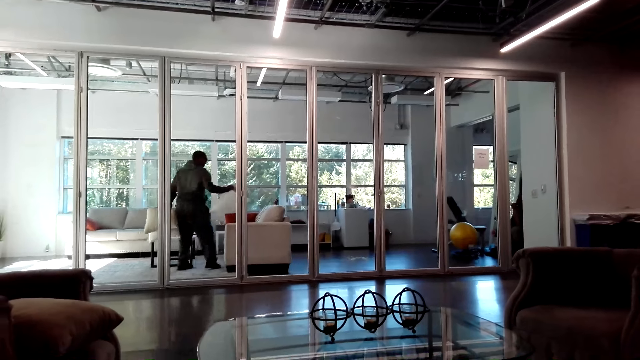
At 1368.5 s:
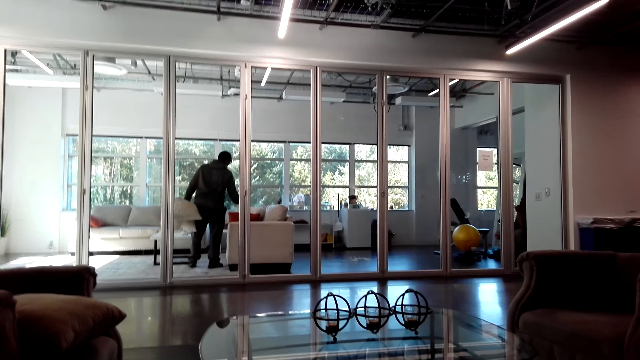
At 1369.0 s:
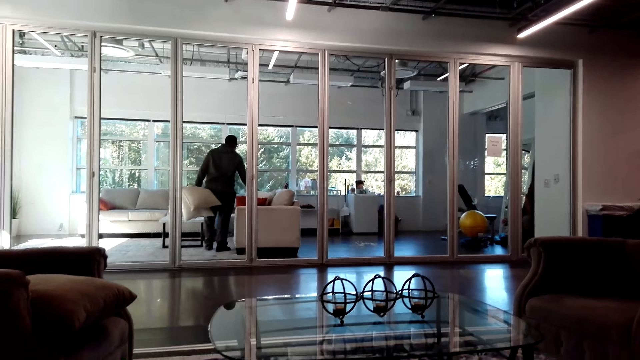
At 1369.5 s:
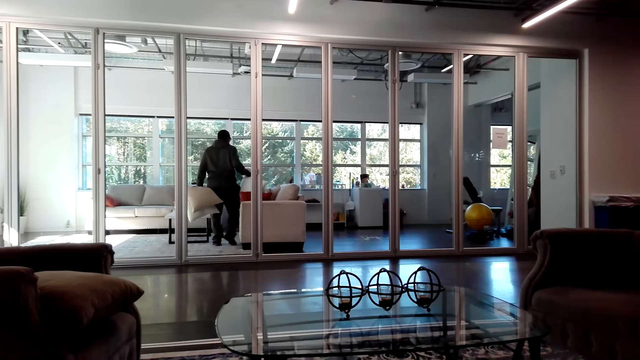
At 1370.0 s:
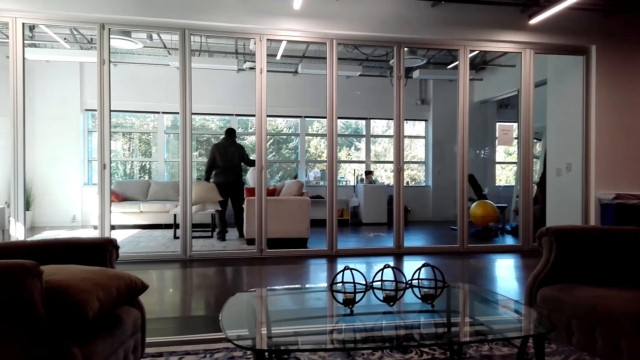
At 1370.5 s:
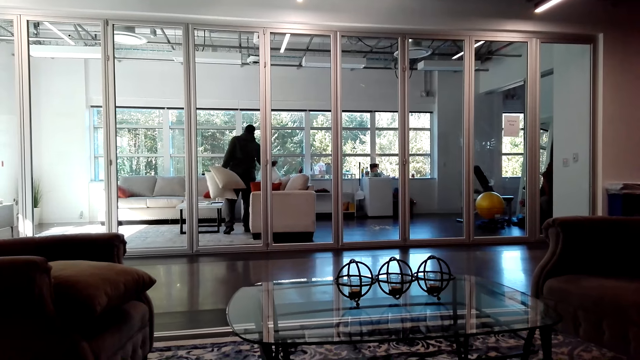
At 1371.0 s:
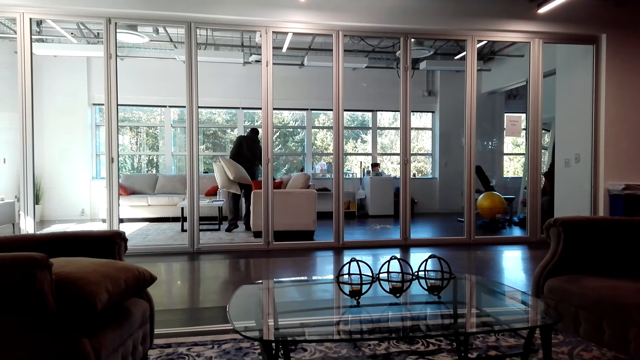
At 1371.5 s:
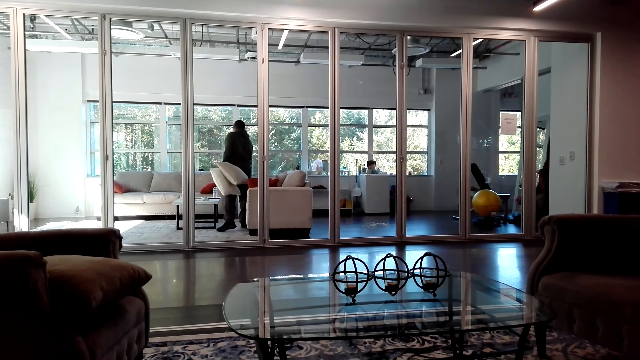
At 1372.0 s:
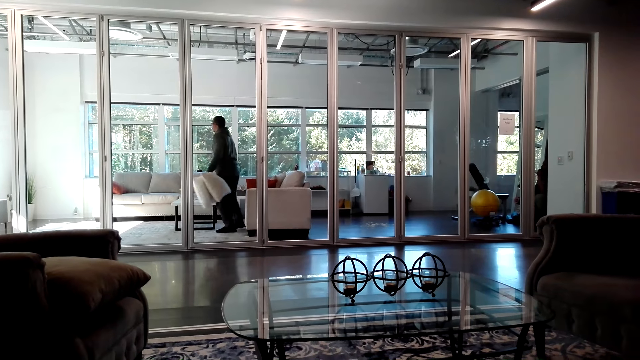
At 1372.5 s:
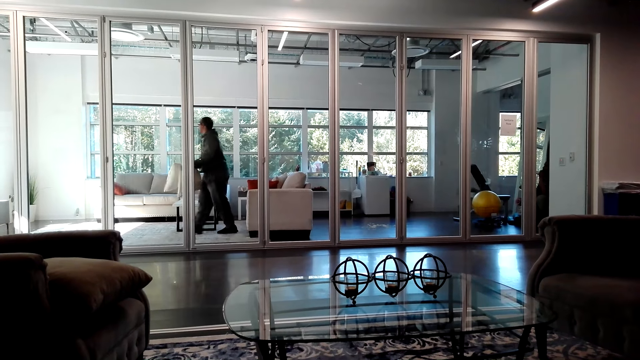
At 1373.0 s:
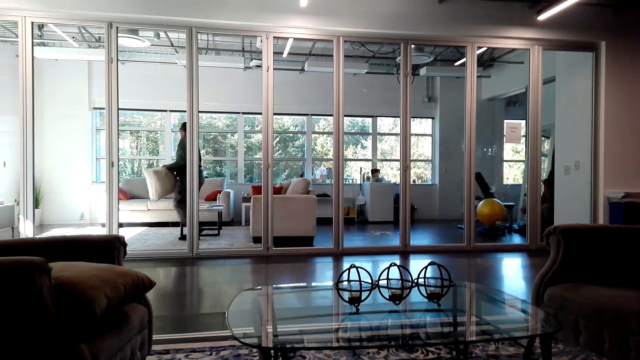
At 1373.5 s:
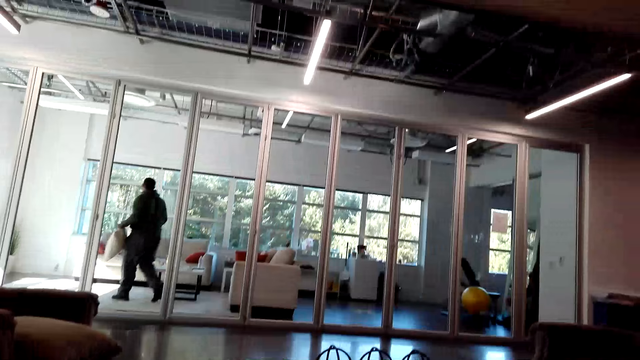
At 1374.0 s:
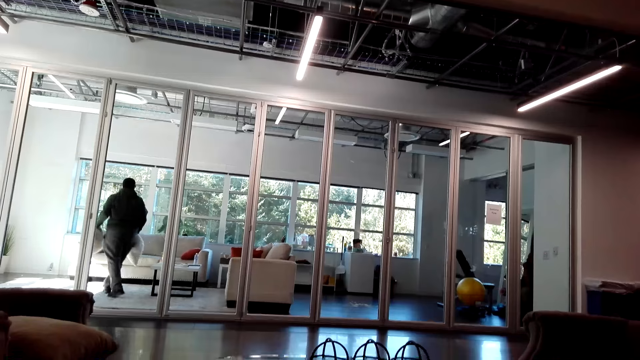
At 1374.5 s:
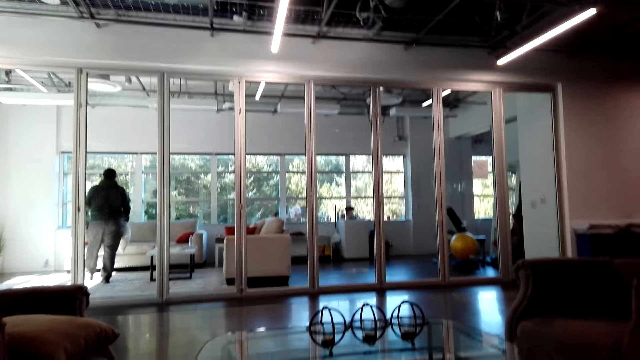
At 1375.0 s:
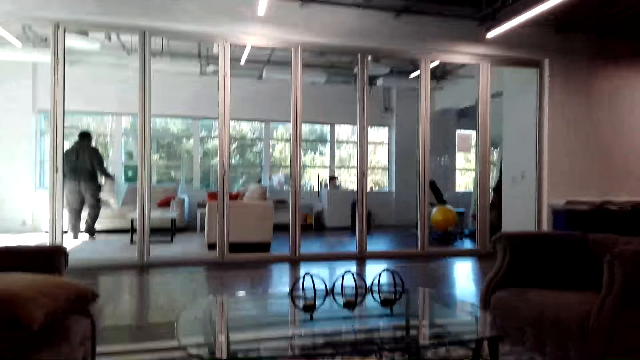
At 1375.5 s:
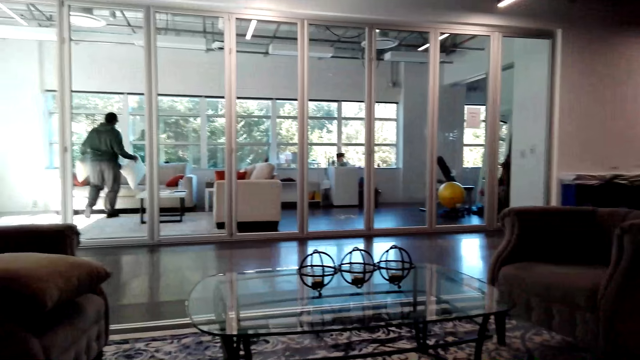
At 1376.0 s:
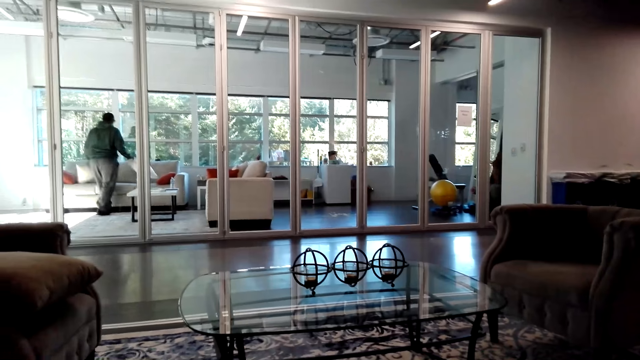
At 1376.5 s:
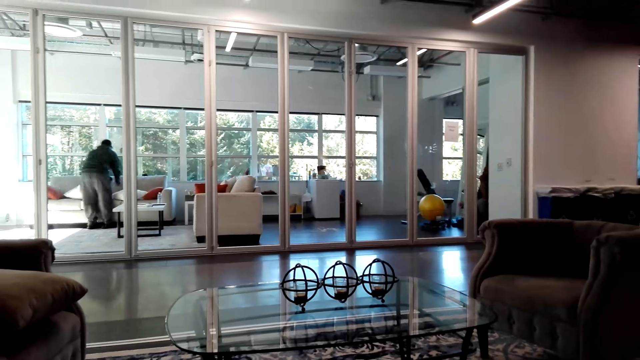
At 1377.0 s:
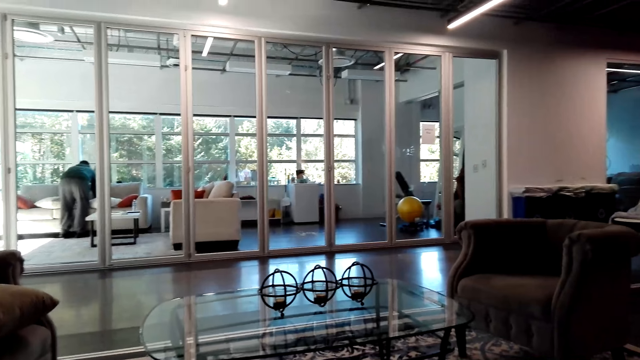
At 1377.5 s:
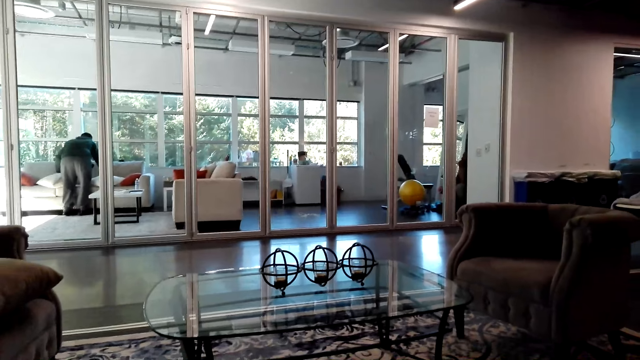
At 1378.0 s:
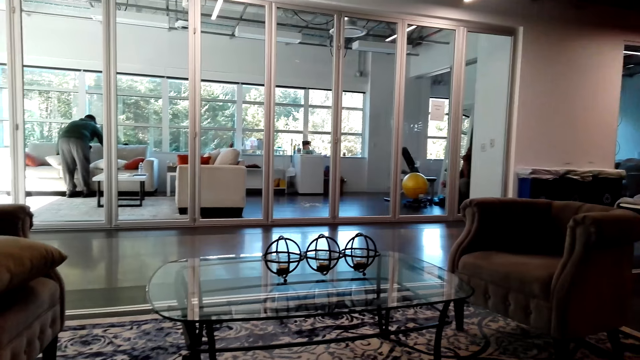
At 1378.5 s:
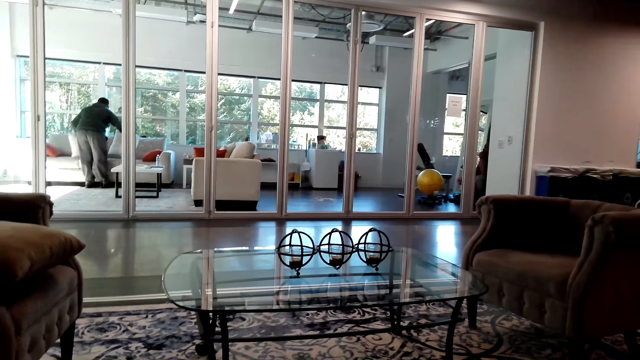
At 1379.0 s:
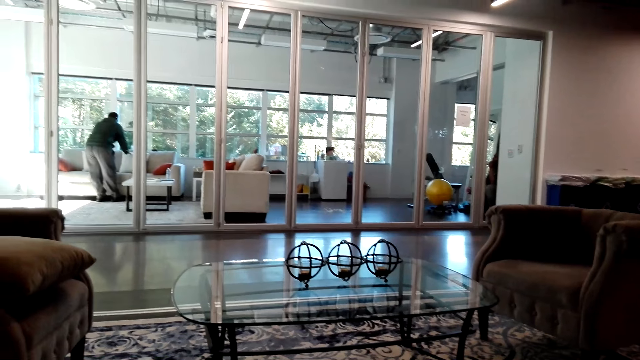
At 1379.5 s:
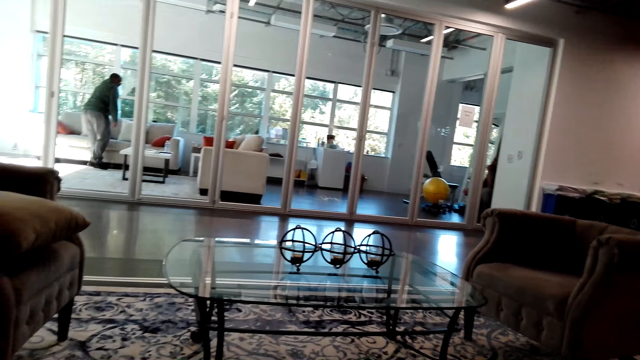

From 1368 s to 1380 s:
A person puts the pillows on the sofa.

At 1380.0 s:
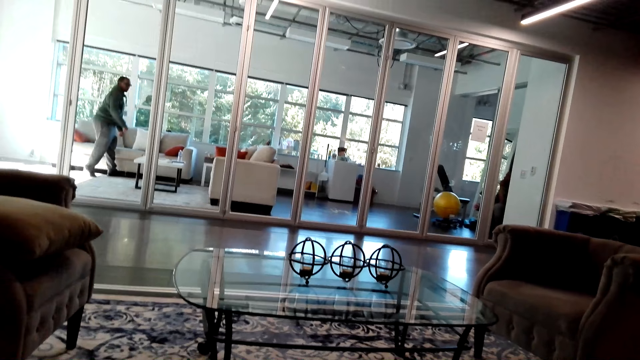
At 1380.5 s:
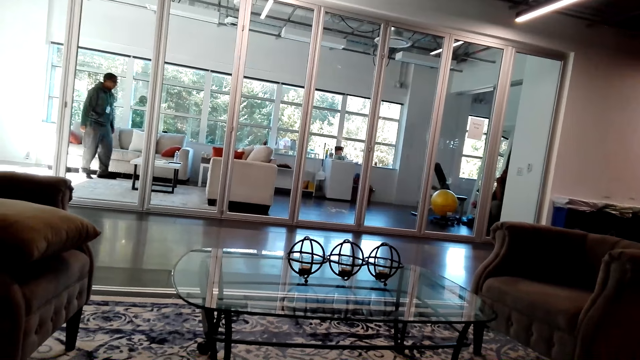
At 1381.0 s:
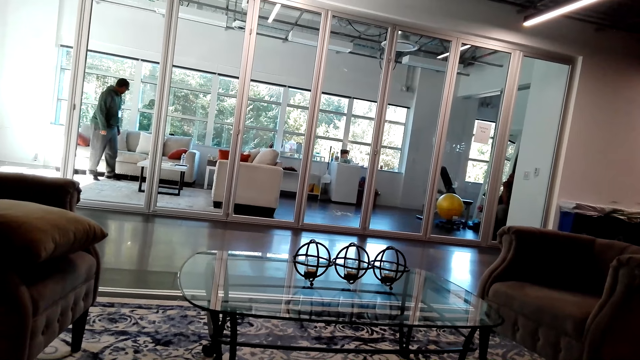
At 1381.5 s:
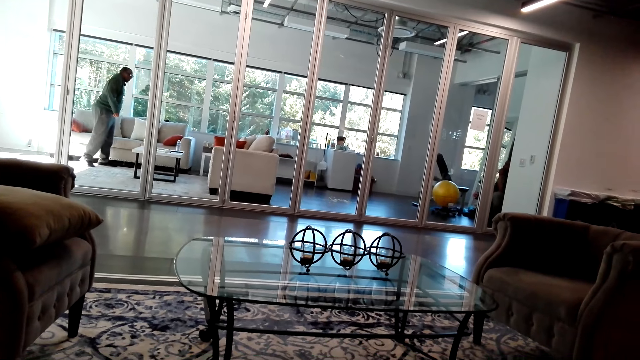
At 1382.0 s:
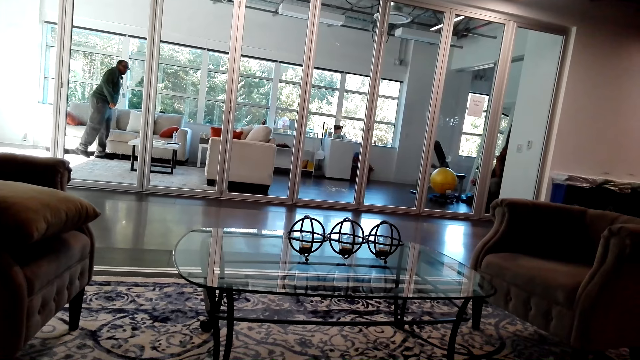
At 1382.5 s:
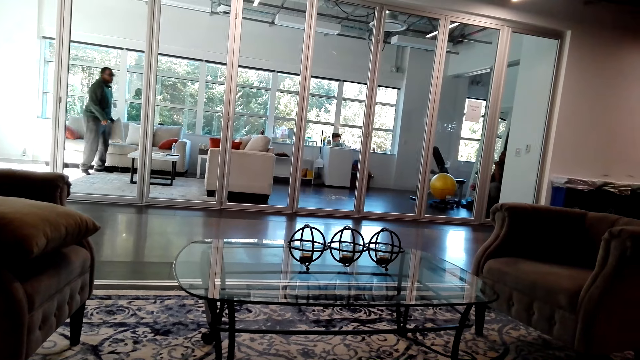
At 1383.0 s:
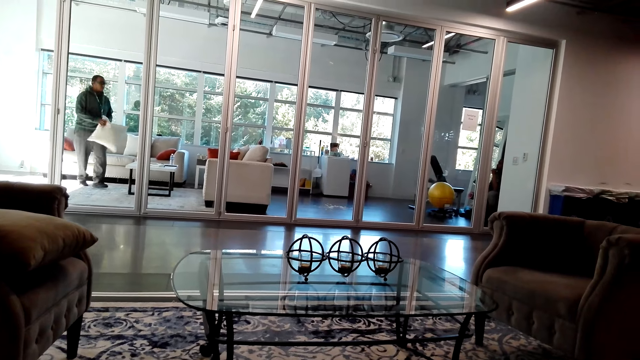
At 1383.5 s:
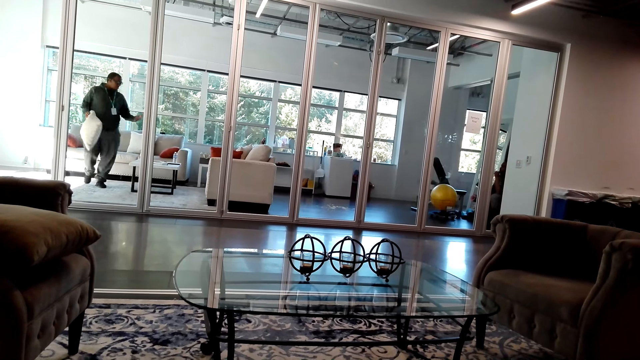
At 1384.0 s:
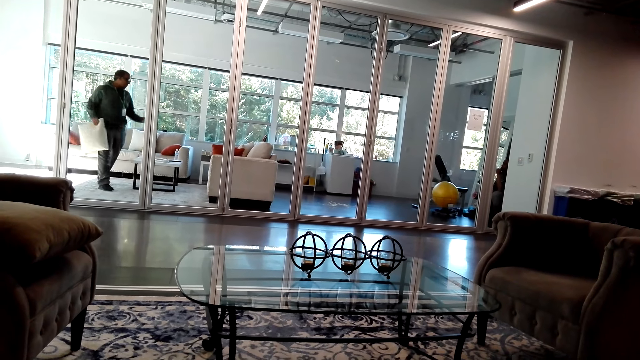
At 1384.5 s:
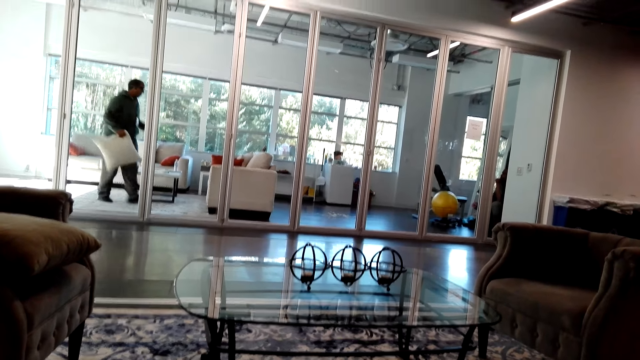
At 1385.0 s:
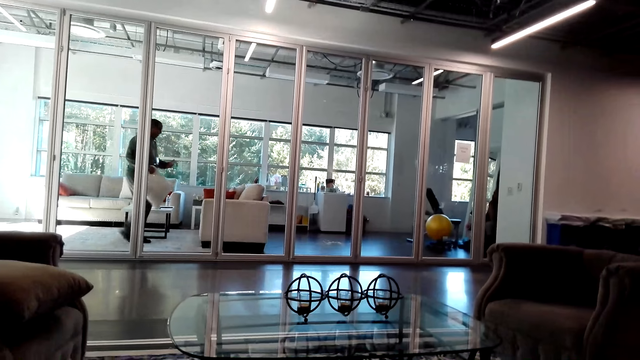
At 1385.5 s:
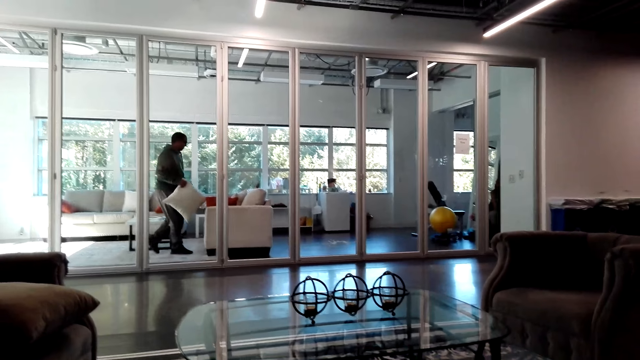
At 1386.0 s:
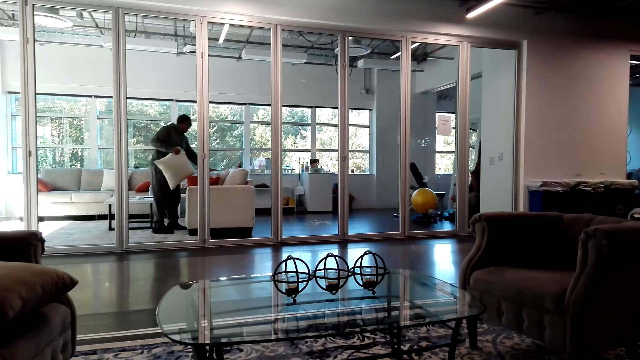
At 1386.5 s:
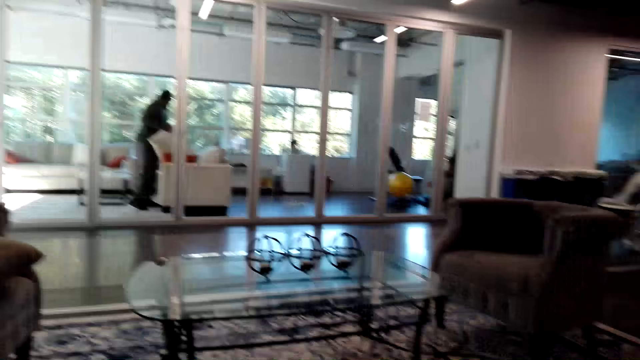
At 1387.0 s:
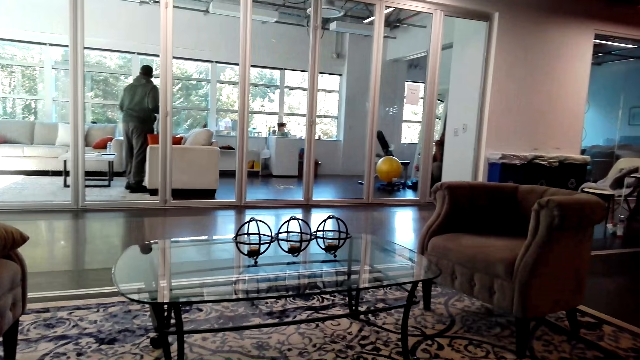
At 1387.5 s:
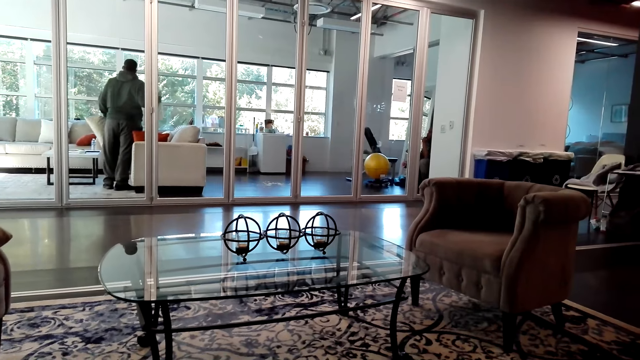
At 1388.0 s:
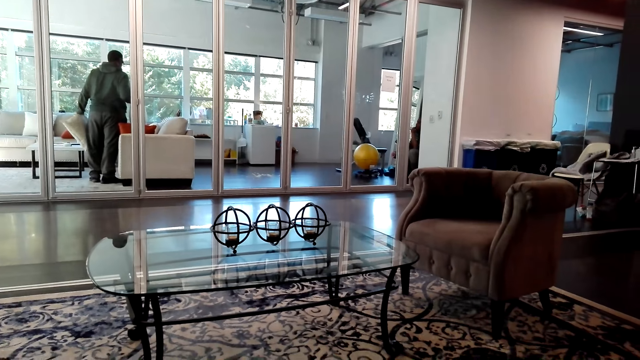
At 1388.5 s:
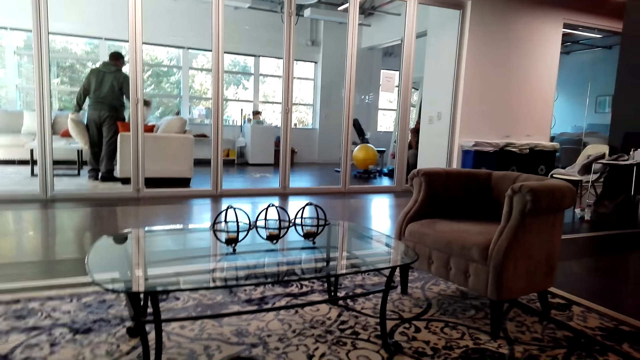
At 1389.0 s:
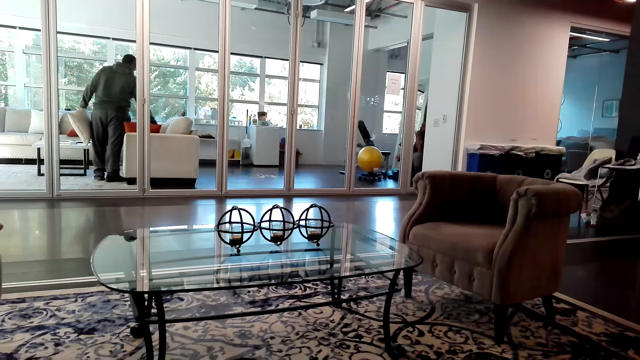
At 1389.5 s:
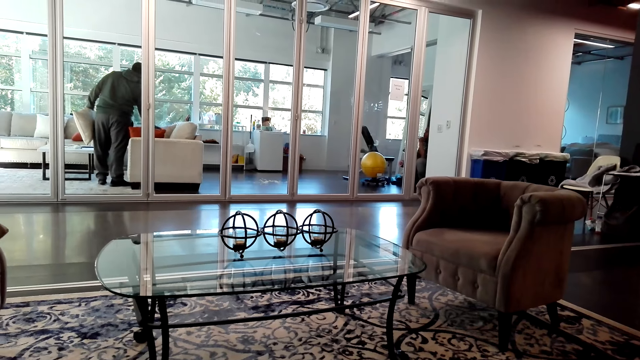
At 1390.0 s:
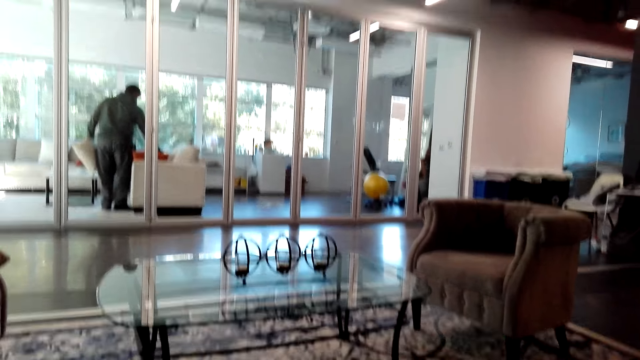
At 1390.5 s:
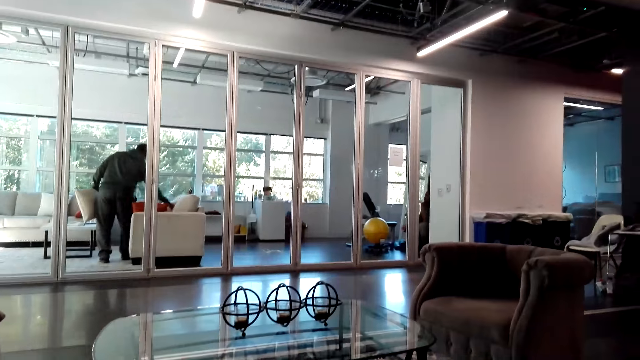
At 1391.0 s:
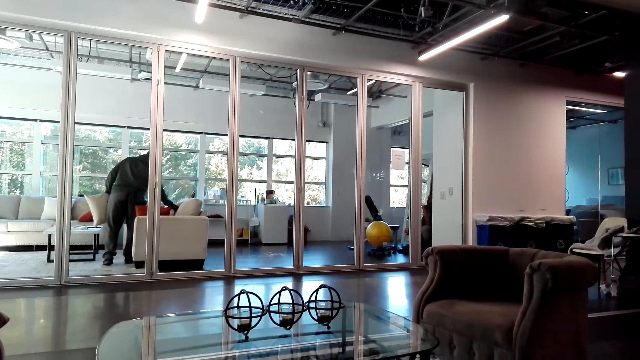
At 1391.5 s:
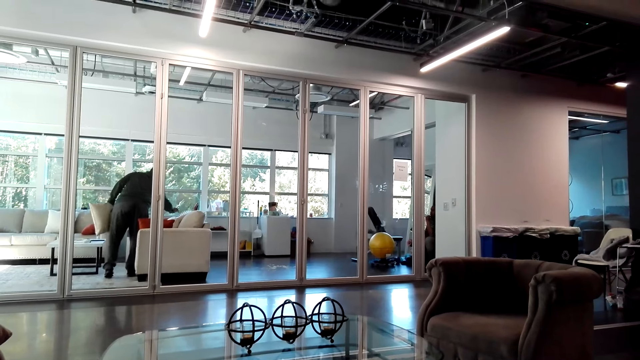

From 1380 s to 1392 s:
A person talks to another person.
